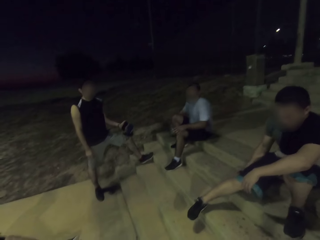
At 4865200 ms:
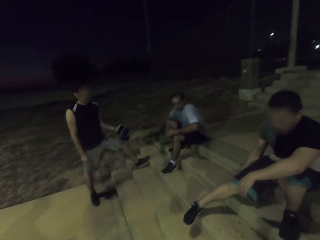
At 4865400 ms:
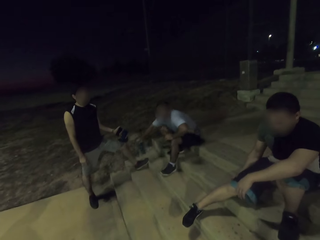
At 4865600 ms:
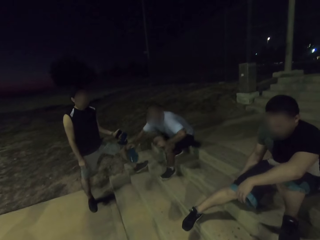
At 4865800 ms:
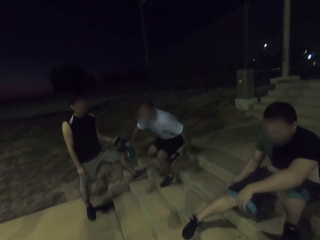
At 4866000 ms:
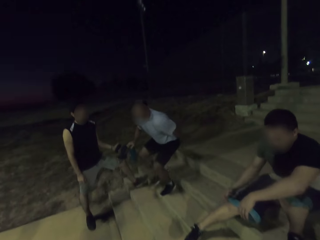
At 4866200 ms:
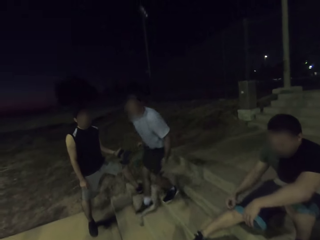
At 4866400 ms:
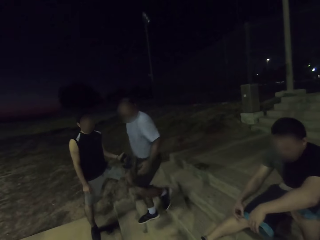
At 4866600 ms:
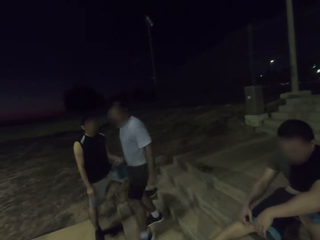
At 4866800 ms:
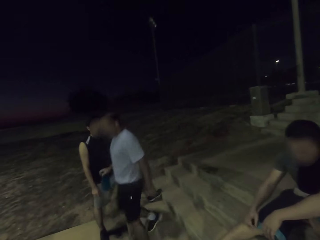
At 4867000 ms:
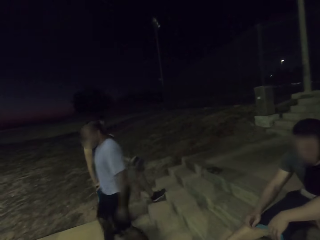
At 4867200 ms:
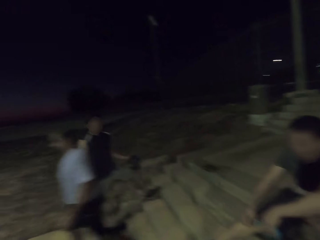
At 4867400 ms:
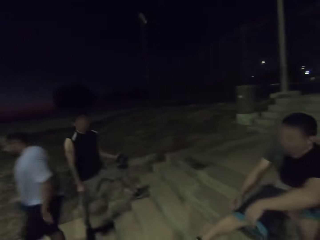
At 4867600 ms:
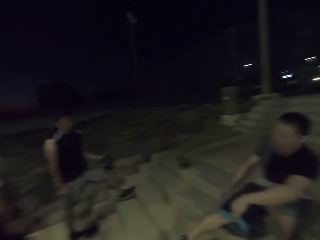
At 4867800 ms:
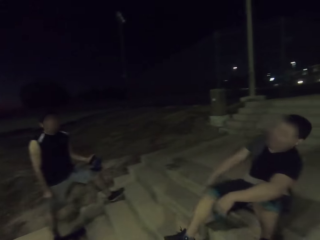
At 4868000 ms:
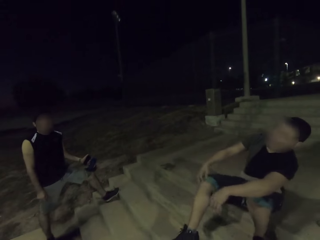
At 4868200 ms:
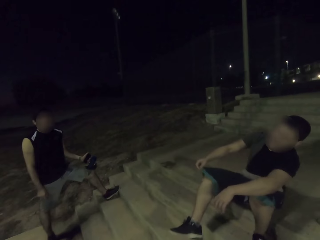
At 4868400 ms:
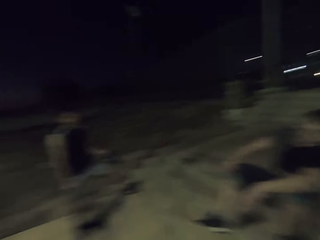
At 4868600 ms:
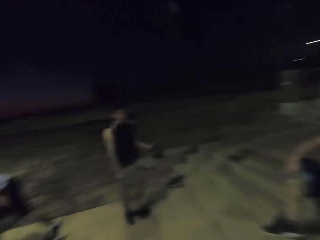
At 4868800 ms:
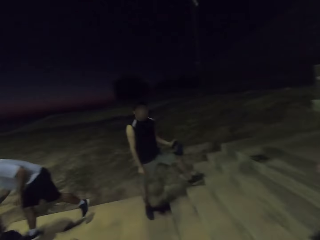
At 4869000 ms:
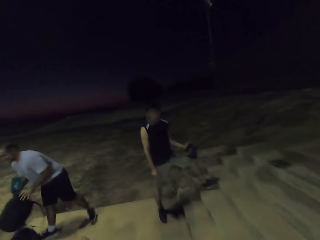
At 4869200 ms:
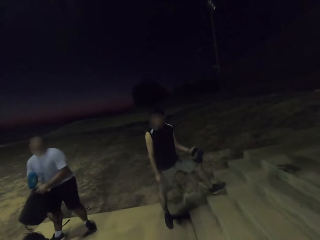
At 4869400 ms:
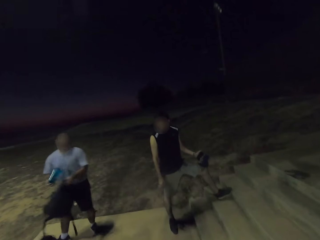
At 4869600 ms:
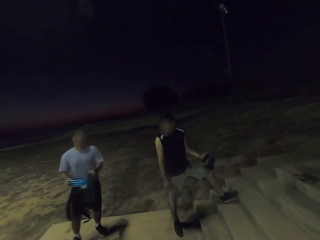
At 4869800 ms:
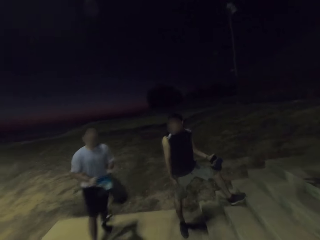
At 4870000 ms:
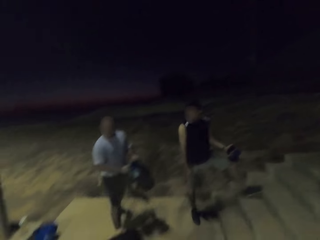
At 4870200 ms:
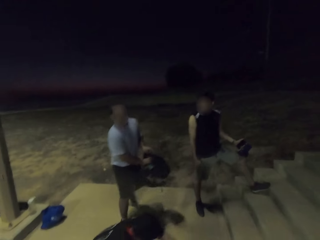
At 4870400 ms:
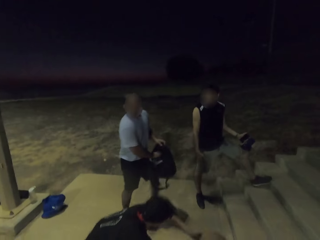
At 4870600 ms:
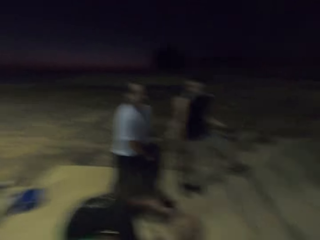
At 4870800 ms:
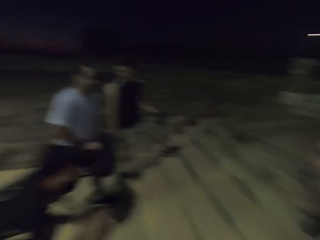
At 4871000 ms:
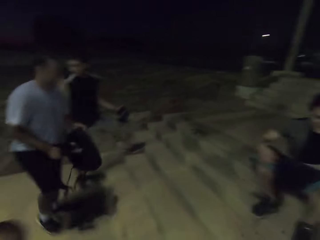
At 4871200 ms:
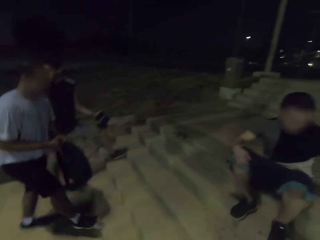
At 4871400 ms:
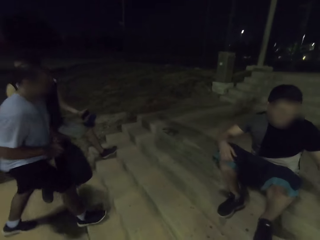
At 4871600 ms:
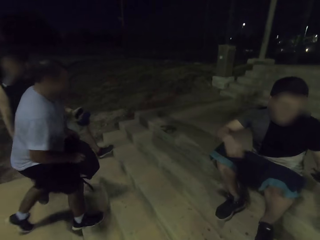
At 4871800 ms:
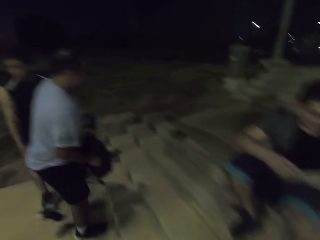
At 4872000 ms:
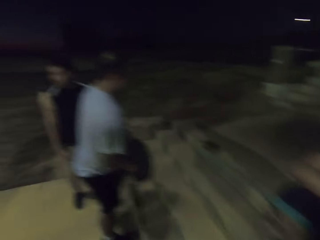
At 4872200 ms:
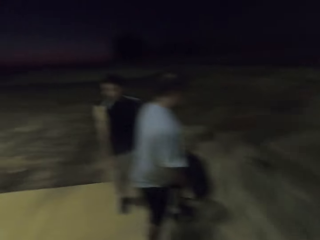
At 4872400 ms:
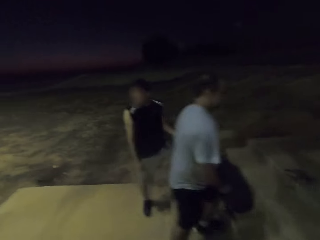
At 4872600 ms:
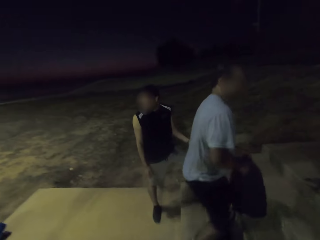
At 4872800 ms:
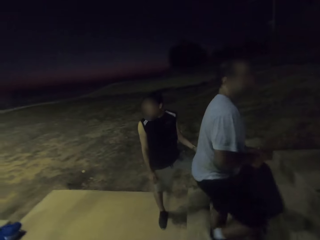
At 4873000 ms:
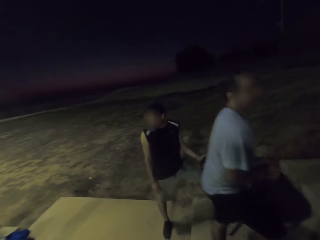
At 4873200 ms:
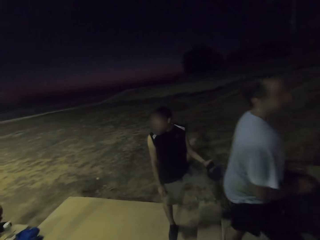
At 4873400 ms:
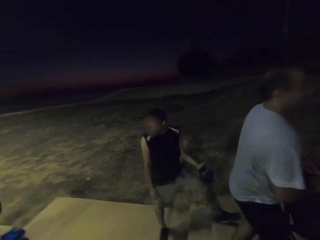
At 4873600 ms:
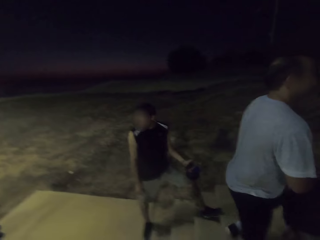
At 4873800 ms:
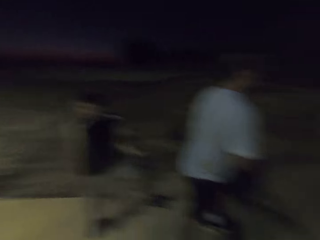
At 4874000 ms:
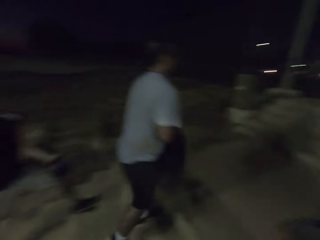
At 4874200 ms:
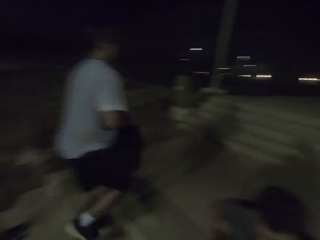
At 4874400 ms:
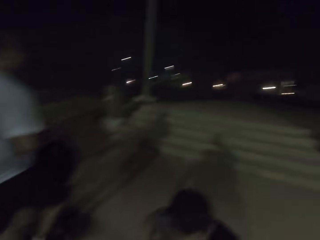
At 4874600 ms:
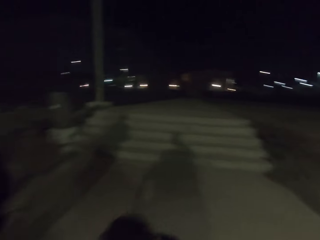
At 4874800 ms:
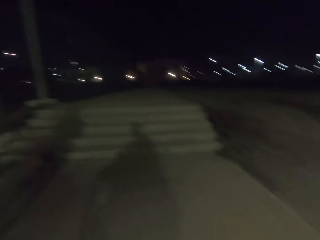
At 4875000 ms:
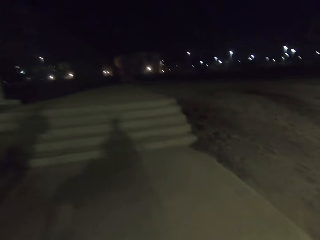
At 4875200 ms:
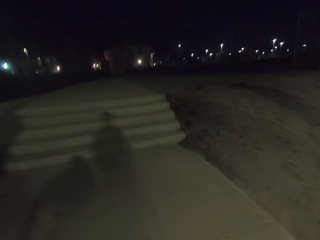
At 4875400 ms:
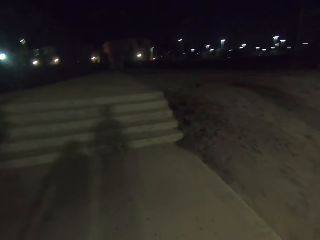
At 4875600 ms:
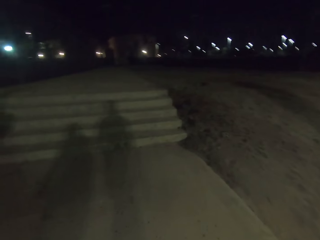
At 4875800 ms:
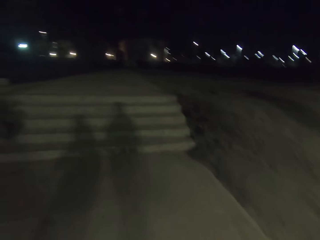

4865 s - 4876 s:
A man walks away. He stands, picks up a bag, and puts the bottle in the bag. He walks. Another man stands.

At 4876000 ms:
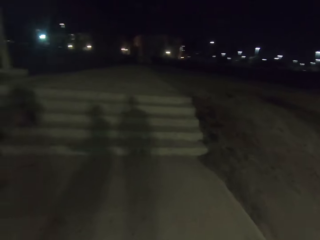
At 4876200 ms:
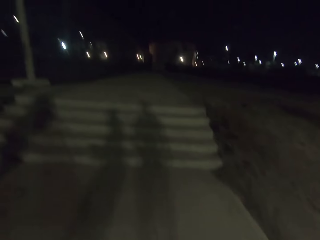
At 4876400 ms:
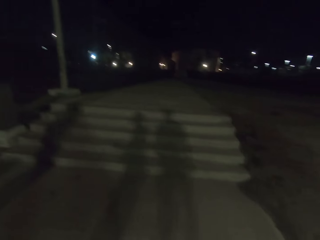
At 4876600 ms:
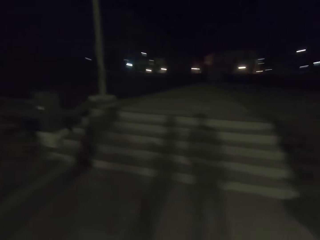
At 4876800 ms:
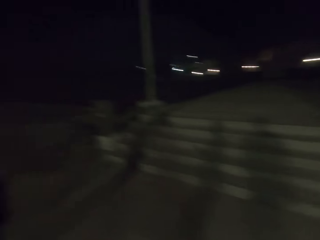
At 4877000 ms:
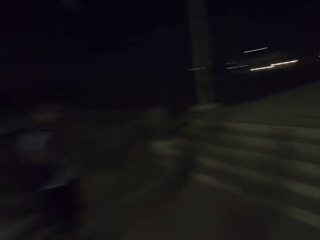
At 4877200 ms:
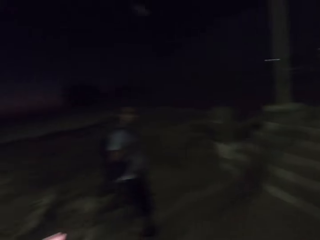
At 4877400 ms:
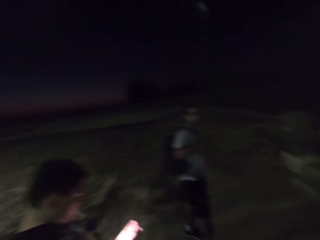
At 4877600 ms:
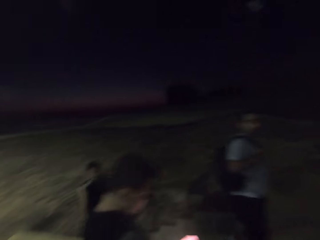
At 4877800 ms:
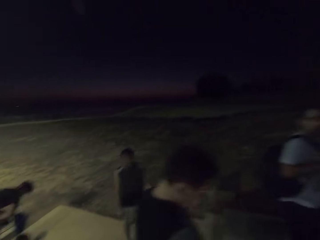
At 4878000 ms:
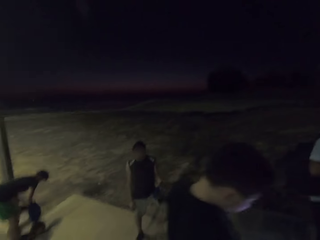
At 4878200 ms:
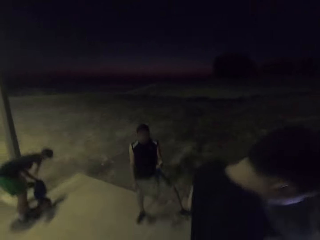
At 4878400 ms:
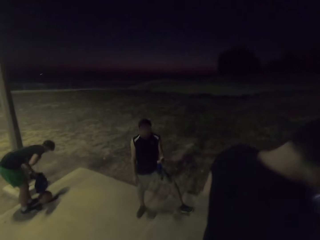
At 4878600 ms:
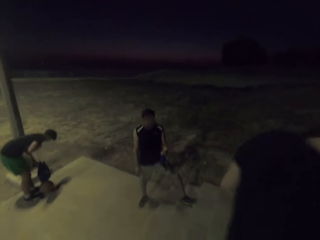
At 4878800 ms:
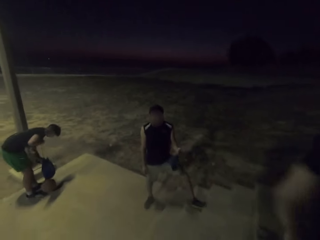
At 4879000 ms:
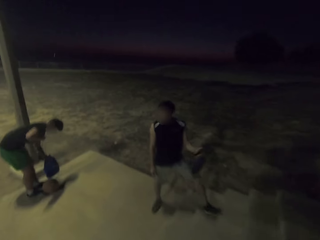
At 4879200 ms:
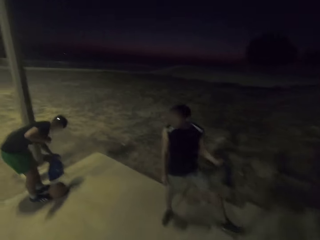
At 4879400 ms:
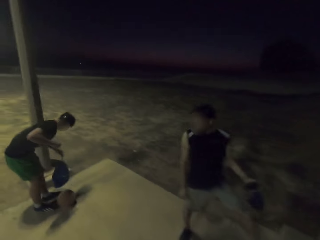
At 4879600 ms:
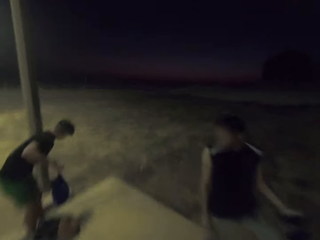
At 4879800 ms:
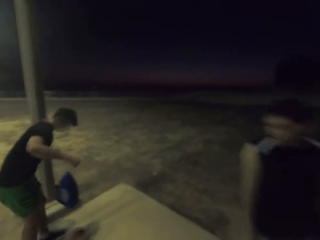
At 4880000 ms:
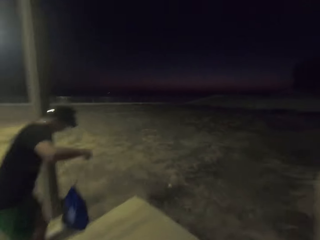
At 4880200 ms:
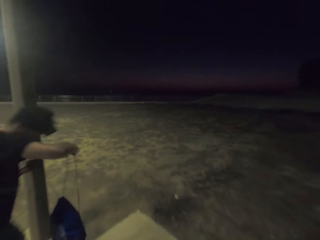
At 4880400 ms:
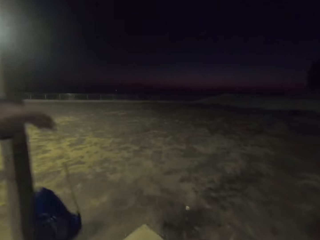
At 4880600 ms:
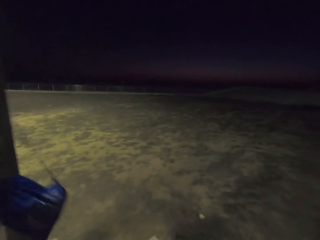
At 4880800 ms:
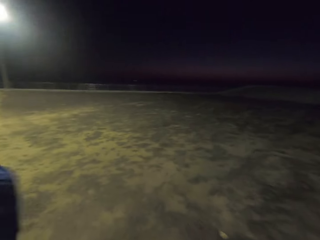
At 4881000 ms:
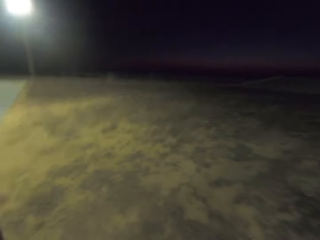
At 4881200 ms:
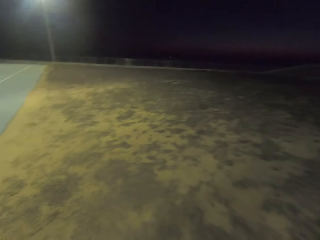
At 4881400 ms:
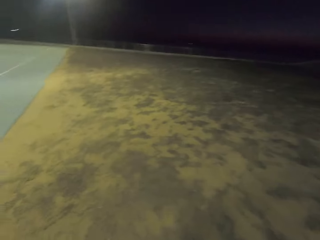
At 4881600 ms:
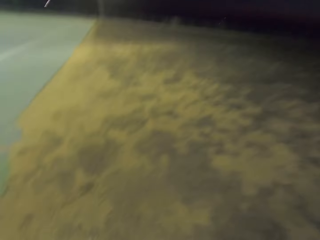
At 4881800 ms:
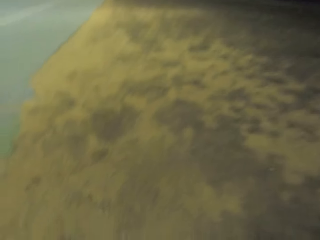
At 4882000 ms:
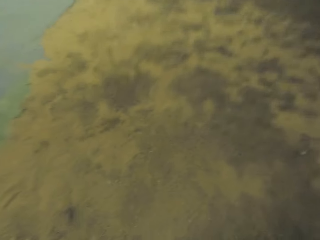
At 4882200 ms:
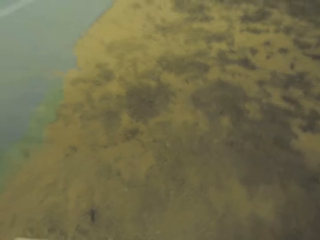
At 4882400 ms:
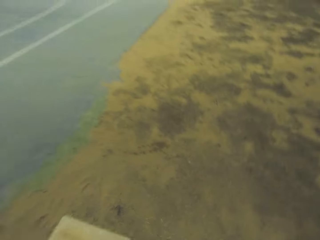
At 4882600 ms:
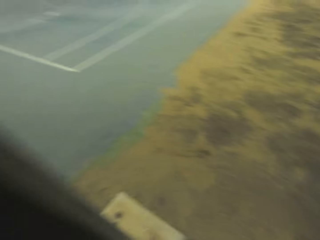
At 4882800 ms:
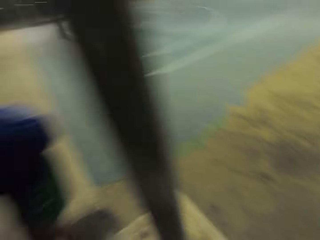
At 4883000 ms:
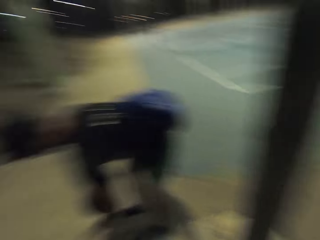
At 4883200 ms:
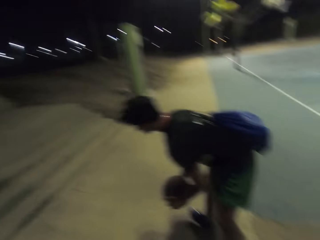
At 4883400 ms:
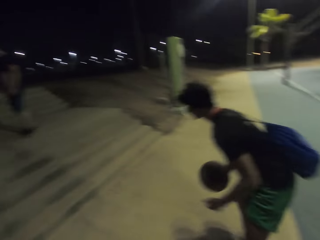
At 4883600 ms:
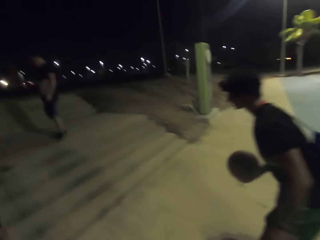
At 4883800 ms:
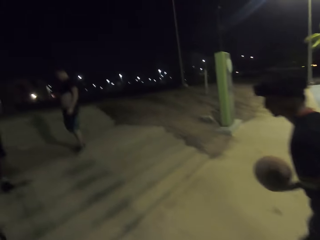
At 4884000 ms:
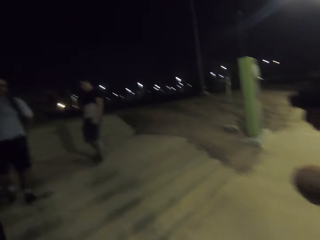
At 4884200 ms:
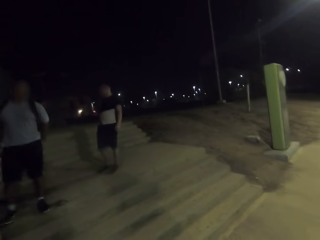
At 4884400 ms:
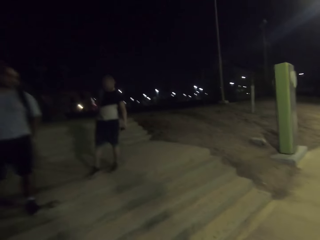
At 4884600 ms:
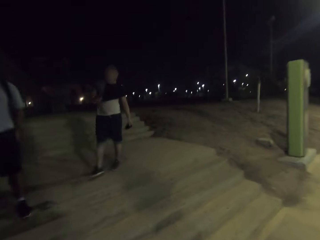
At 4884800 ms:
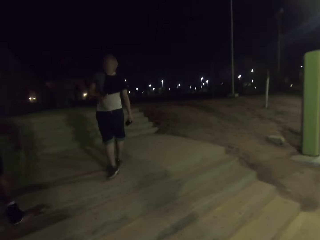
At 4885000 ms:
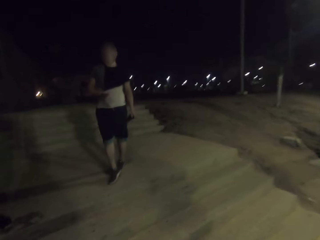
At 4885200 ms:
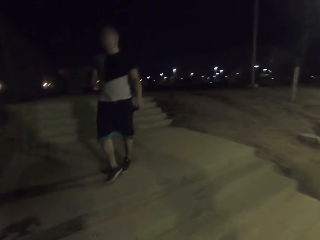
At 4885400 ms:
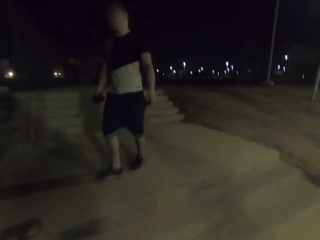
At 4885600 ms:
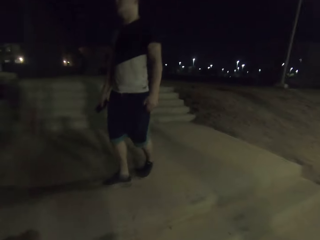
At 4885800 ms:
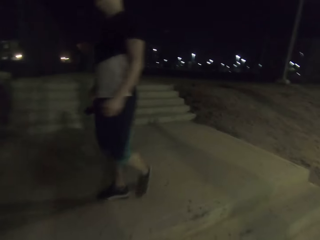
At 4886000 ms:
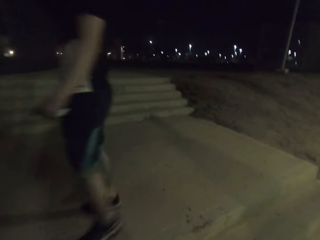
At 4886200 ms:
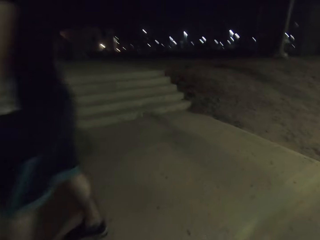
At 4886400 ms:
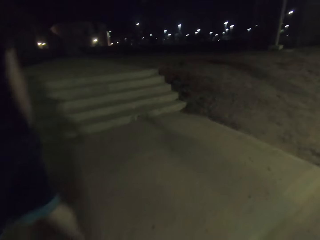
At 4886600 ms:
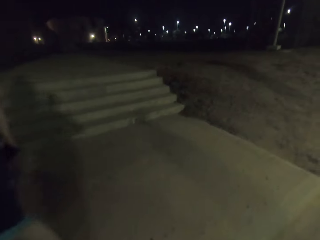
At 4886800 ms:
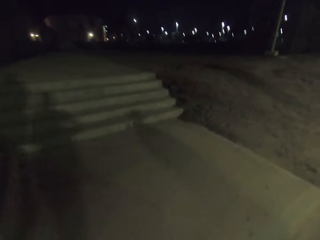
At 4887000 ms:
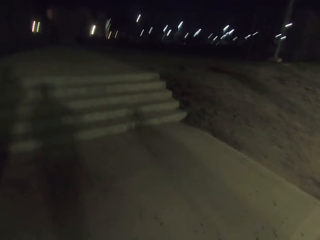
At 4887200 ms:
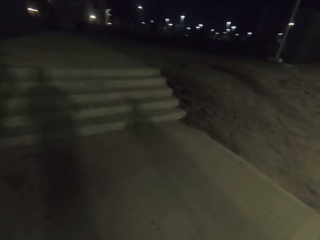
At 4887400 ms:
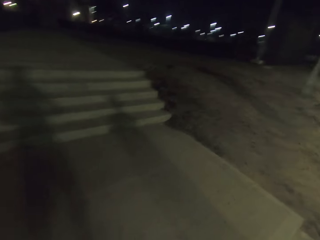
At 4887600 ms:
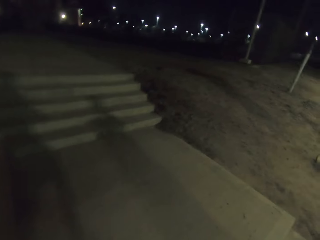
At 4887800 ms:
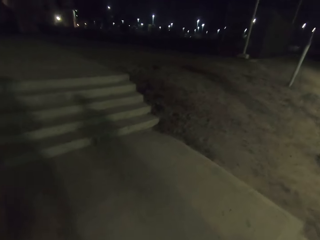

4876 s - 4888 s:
The camera wearer picks up his bag. A man picks up a bag. The camera wearer puts the bag on his back. He picks up the ball. The man picks up the ball. He walks. Another man walks. The camera wearer walks. The men walk away.
